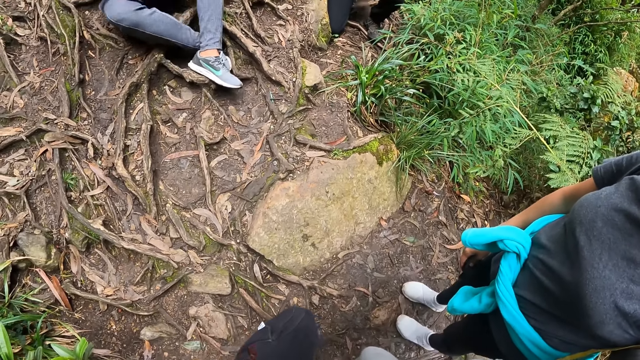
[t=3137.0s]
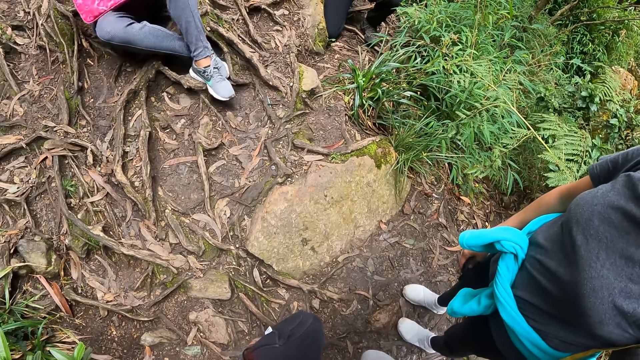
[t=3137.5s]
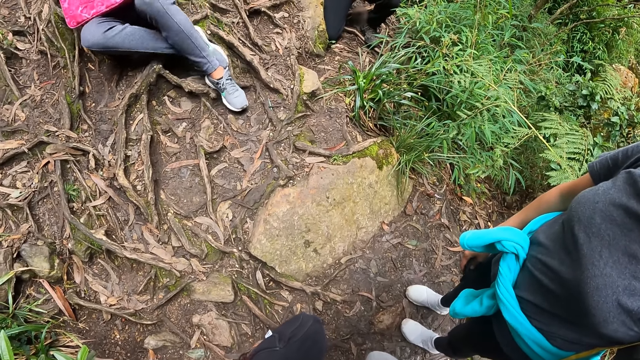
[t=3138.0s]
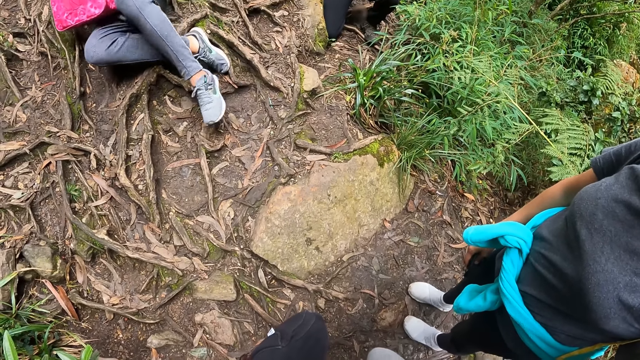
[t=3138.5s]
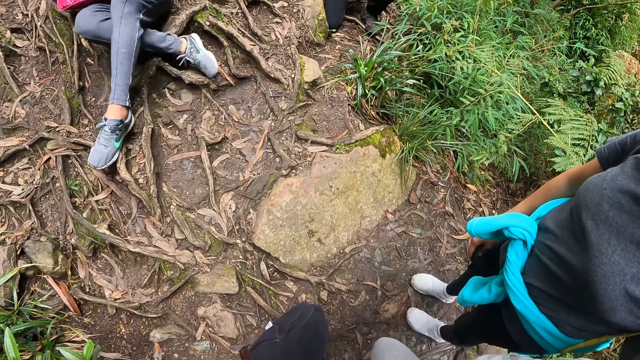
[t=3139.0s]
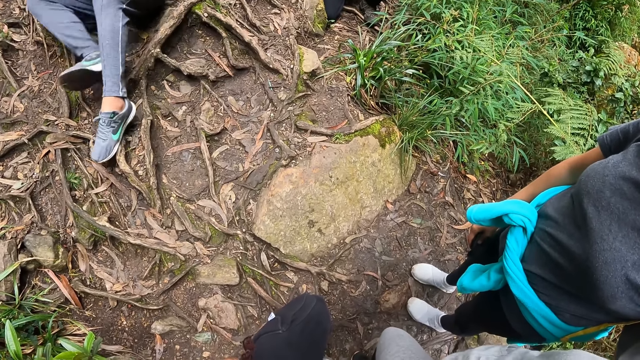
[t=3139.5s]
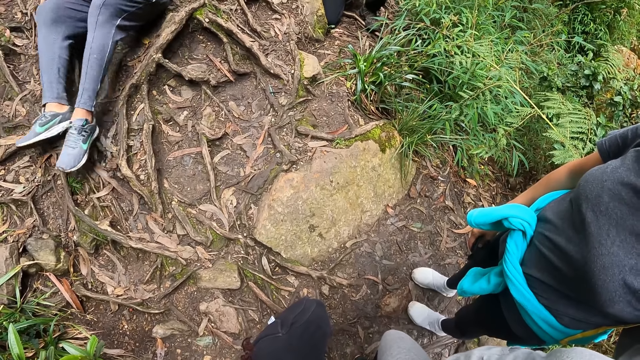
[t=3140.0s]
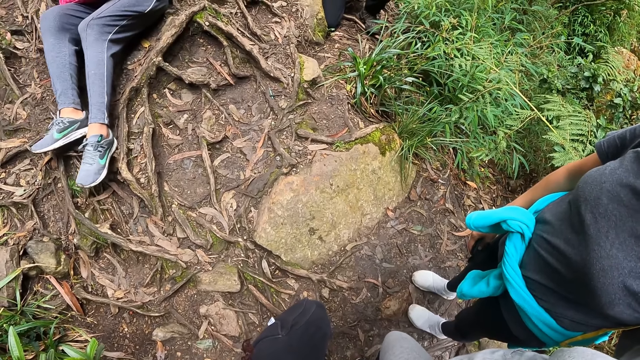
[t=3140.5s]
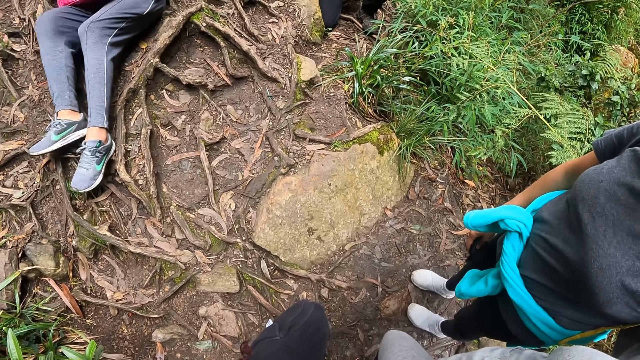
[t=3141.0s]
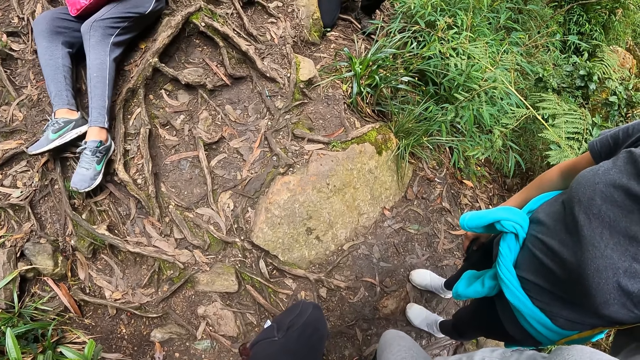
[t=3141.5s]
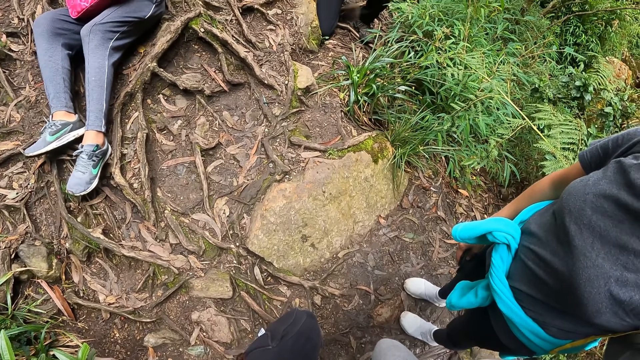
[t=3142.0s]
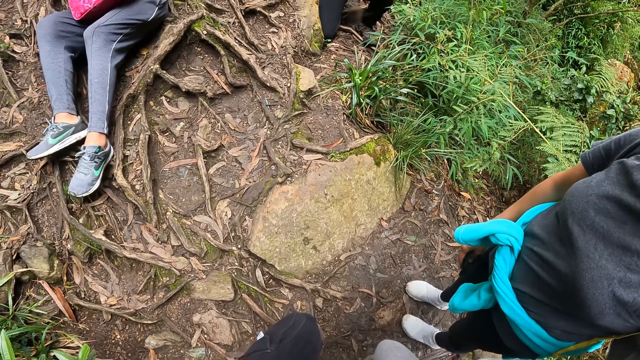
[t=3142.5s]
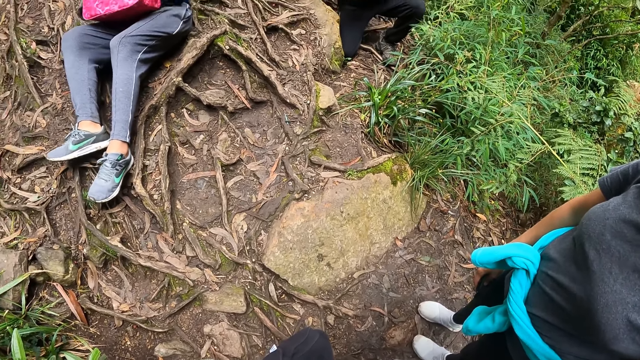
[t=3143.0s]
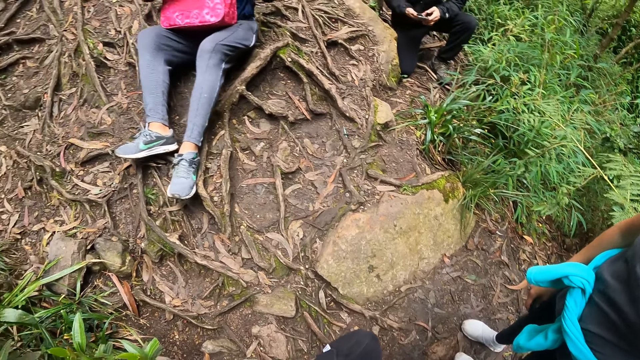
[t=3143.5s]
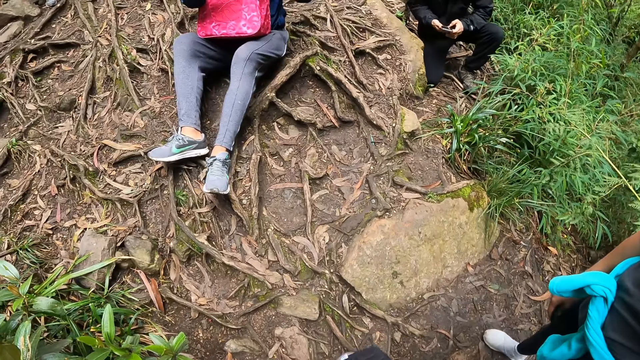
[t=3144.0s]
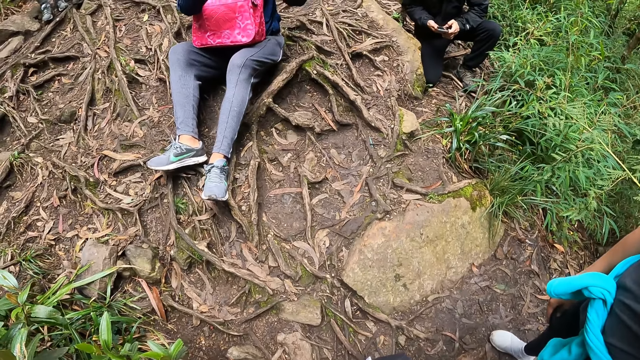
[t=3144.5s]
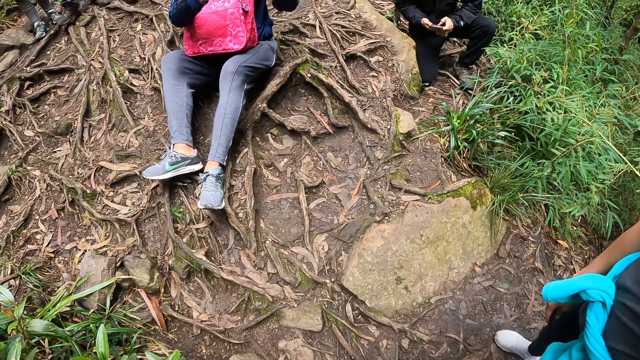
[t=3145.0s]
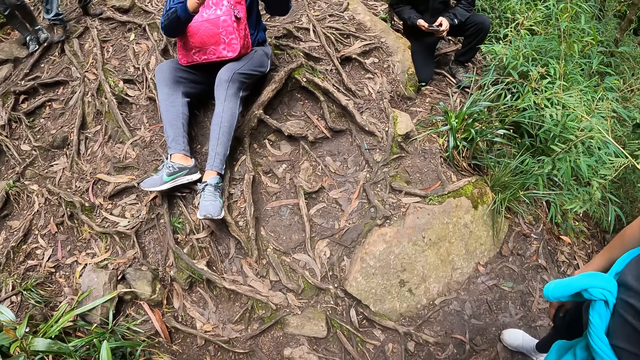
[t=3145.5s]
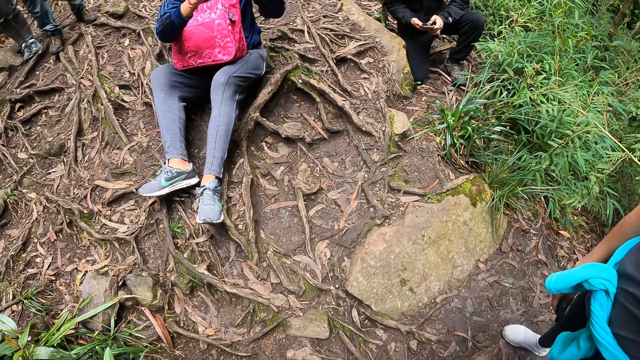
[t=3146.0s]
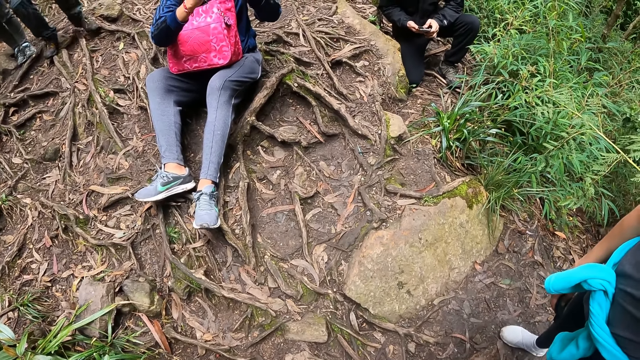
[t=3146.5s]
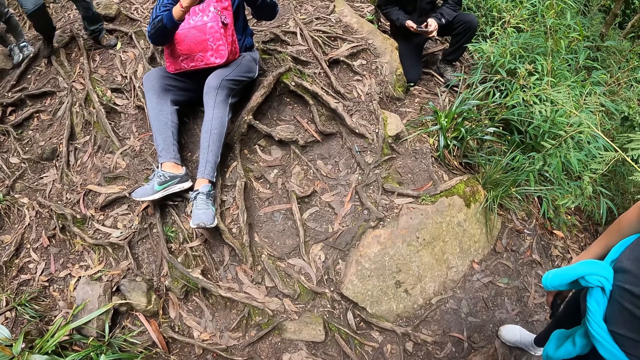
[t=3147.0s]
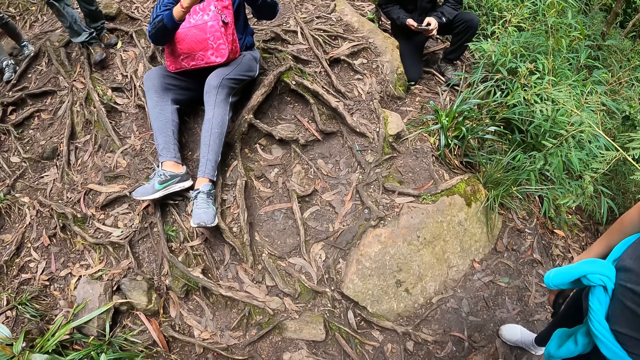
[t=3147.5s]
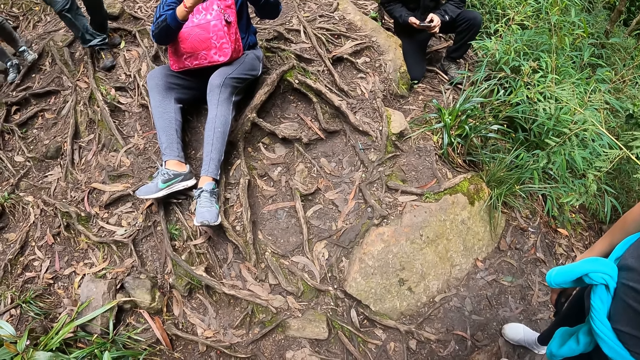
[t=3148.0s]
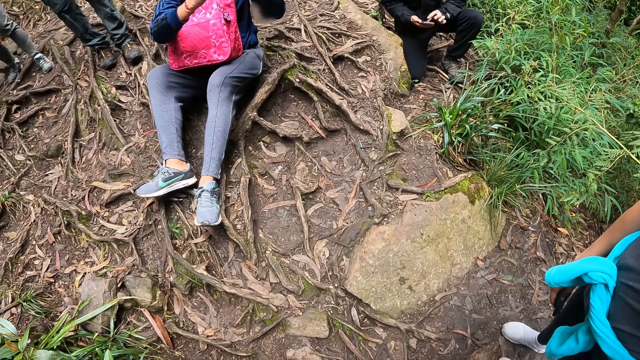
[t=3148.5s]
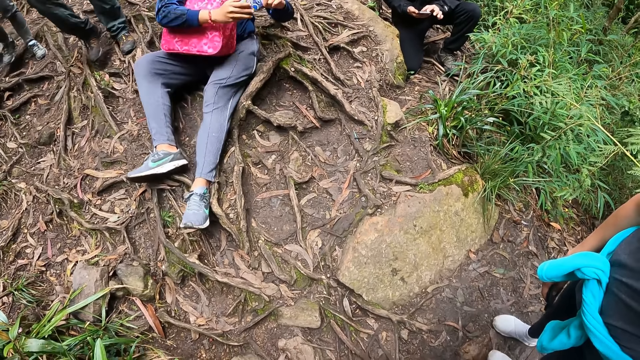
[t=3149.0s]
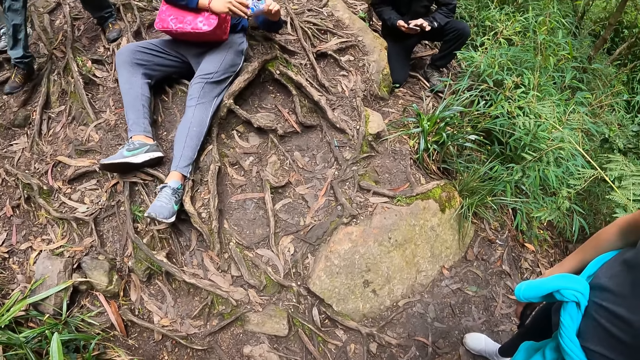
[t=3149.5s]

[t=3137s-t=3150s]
A man holds a phone with both hands. The man takes a picture with the phone.

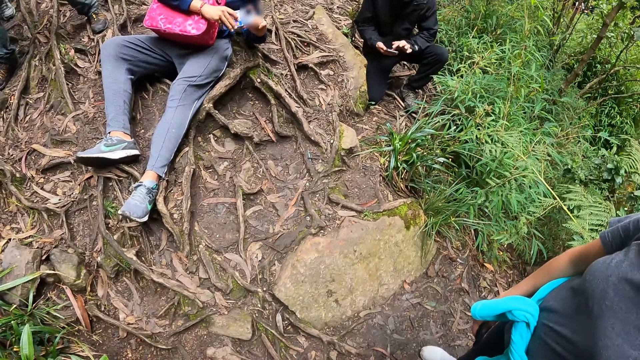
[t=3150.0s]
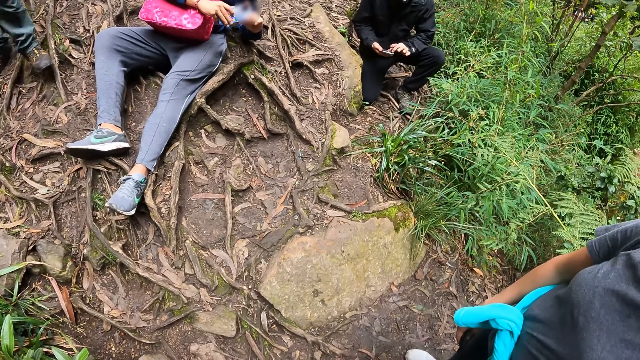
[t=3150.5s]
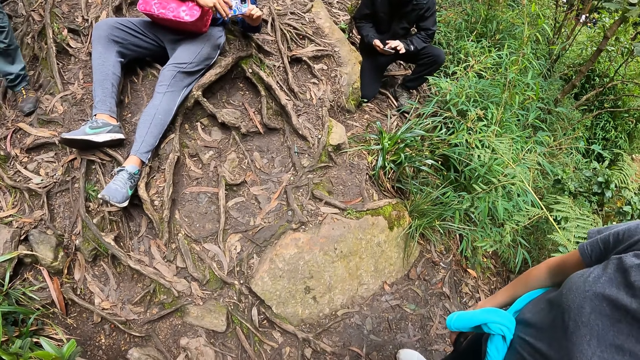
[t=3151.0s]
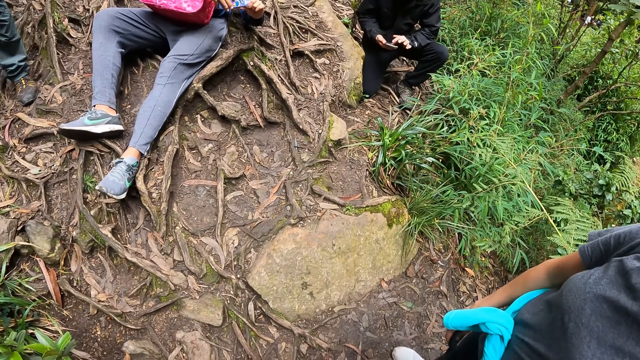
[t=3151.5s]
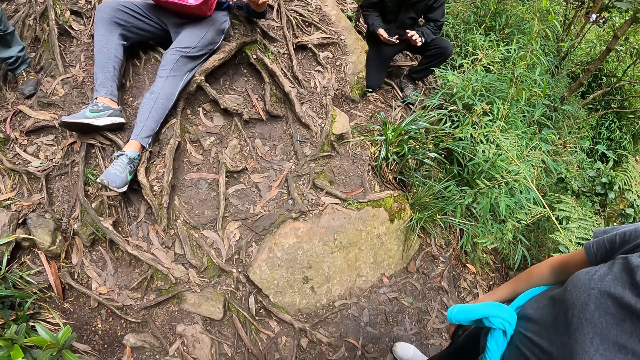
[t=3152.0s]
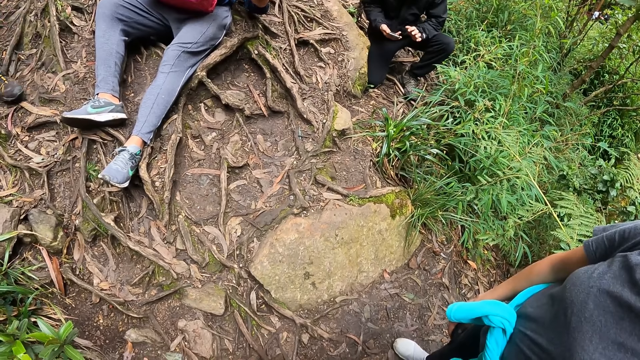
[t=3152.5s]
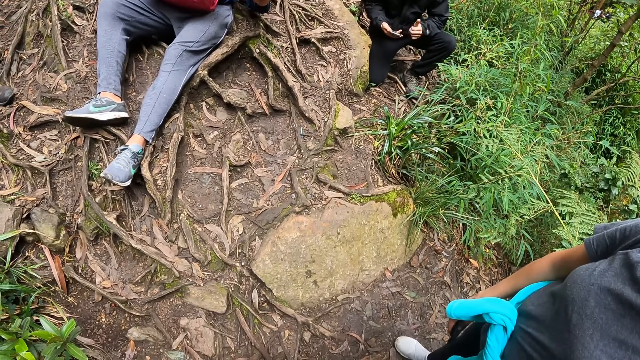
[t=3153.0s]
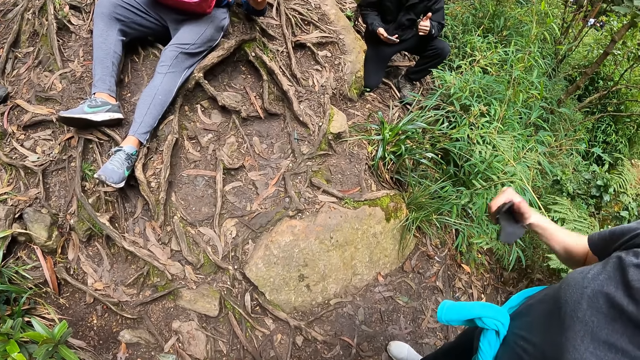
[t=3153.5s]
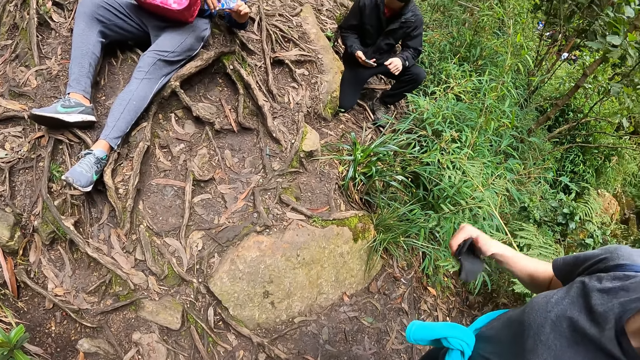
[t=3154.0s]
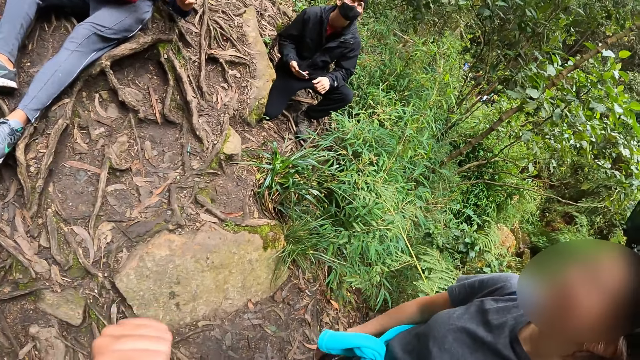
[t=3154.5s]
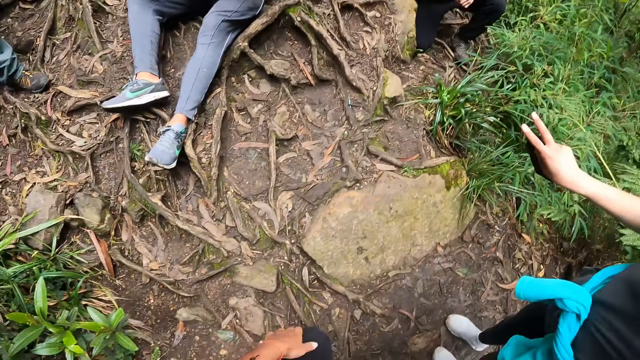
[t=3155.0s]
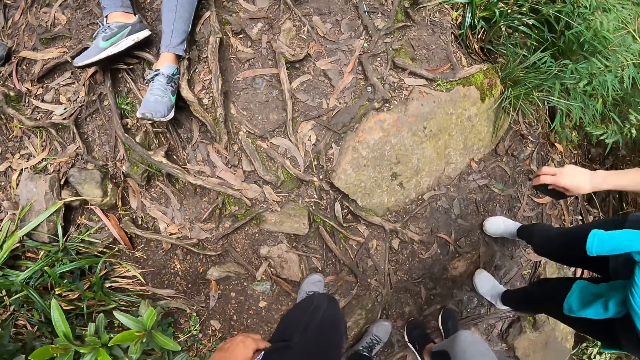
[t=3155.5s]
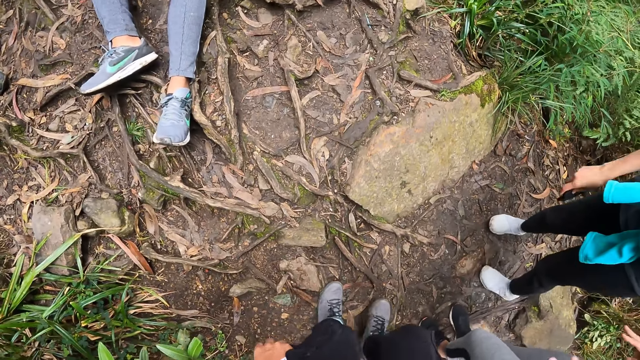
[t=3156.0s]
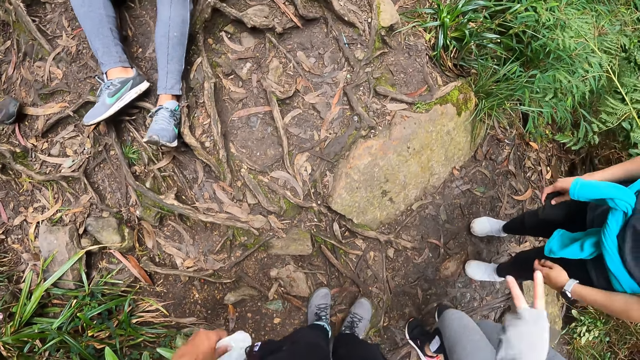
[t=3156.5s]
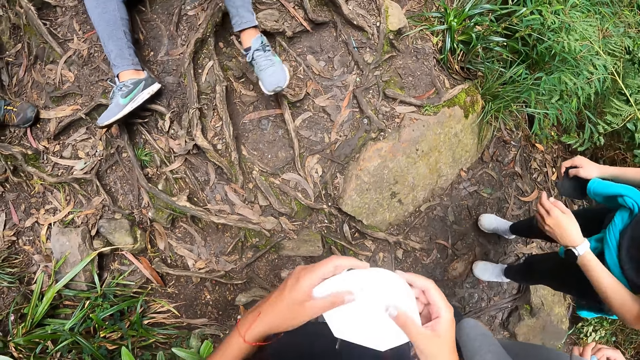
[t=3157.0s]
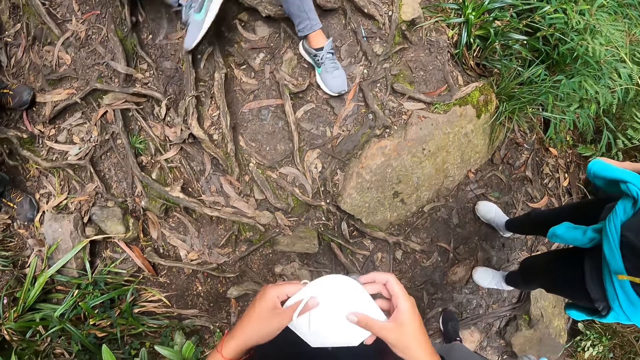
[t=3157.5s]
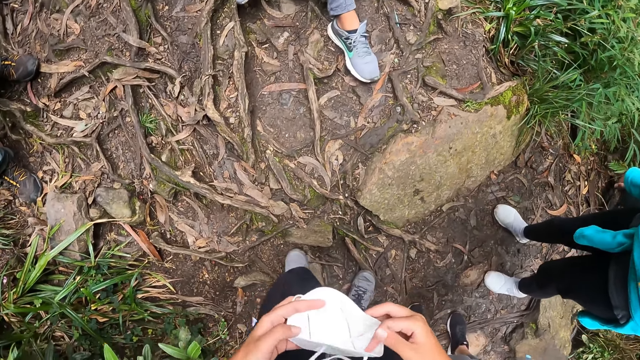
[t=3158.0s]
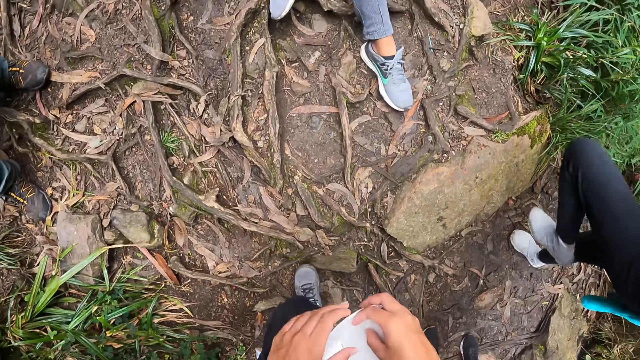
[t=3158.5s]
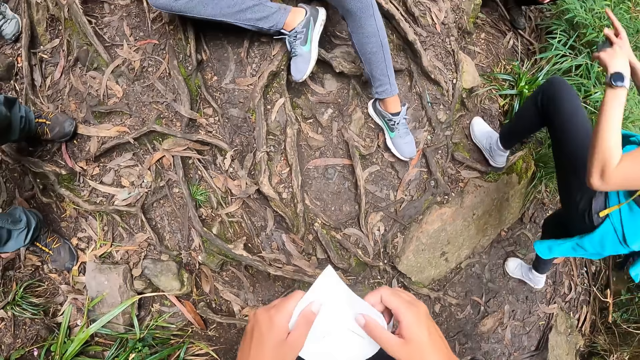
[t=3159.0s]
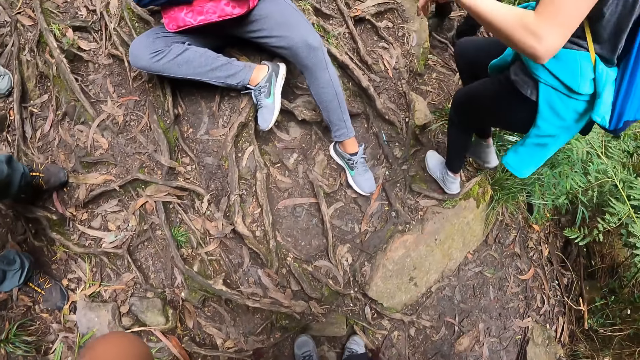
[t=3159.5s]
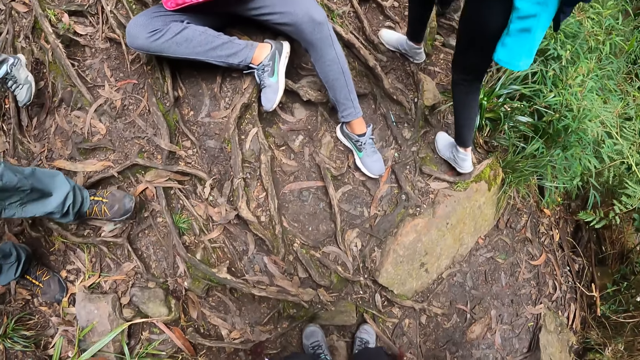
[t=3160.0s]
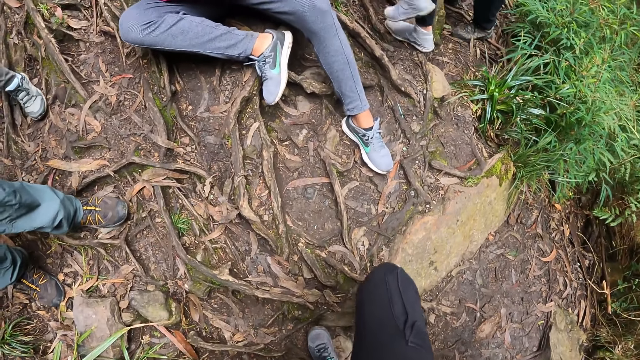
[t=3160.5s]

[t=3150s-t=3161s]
A person scrolls the phone. The camera wearer wears the face mask with both hands.
